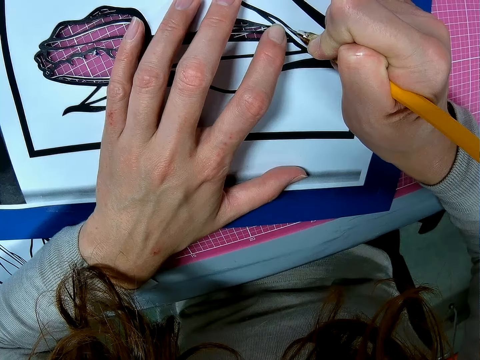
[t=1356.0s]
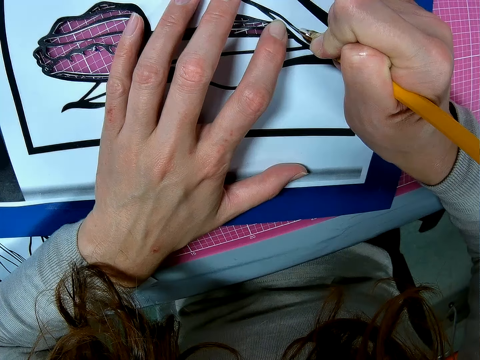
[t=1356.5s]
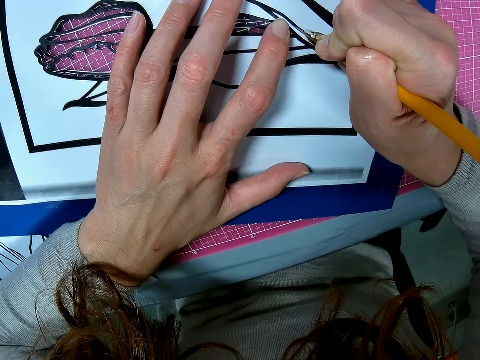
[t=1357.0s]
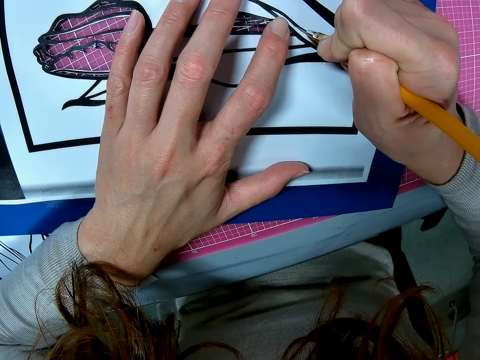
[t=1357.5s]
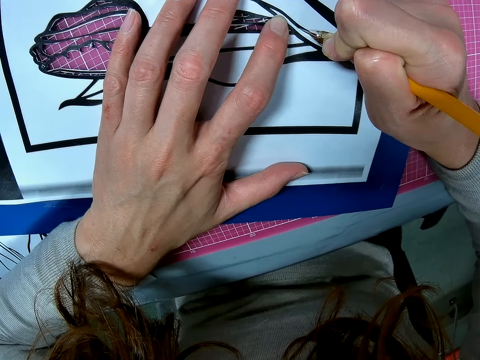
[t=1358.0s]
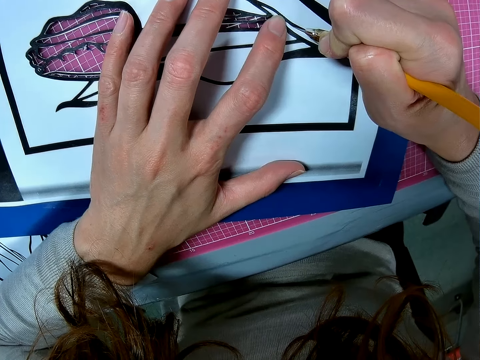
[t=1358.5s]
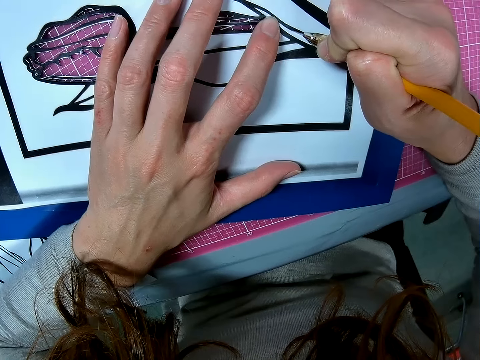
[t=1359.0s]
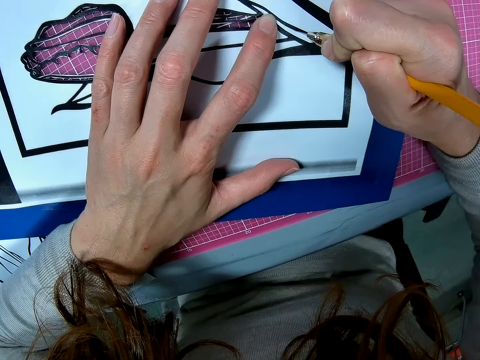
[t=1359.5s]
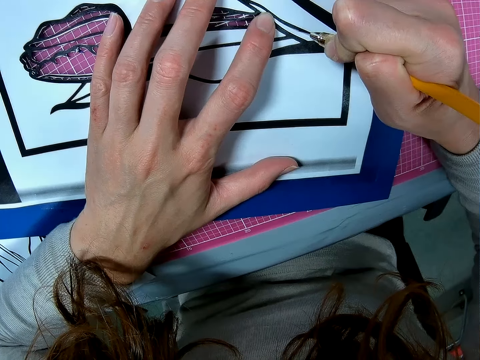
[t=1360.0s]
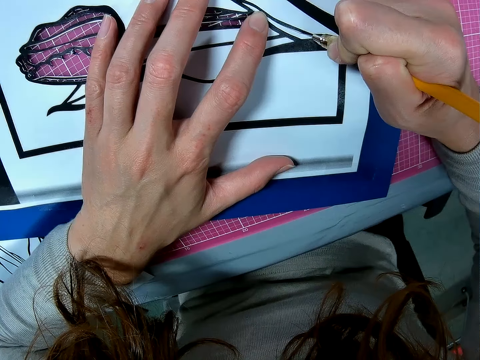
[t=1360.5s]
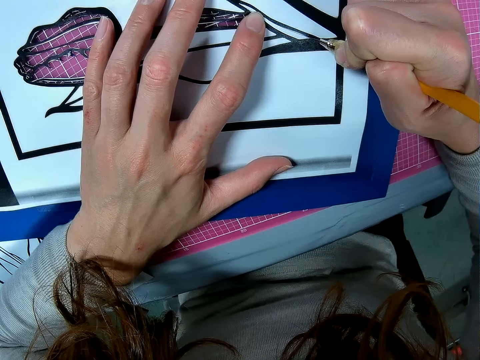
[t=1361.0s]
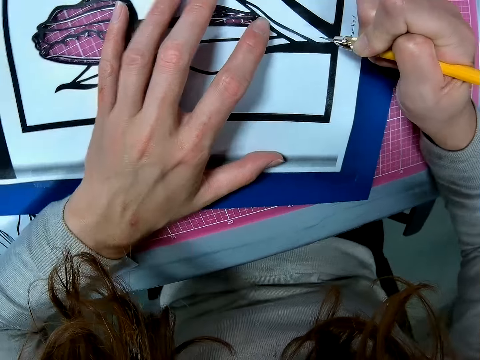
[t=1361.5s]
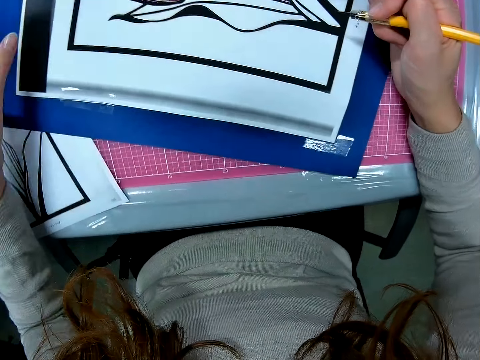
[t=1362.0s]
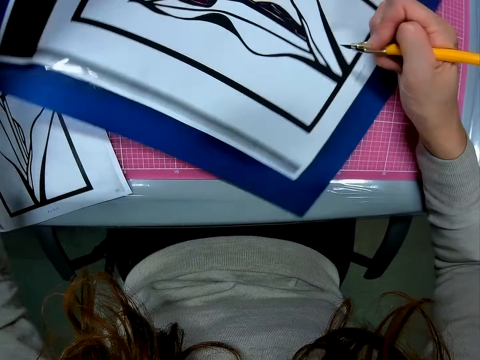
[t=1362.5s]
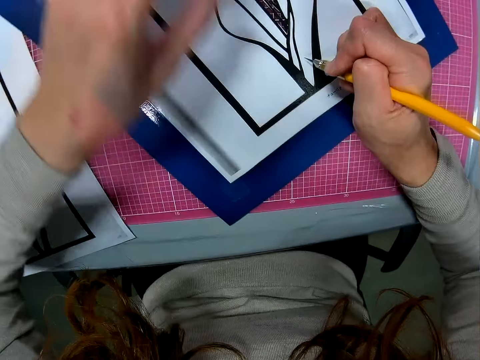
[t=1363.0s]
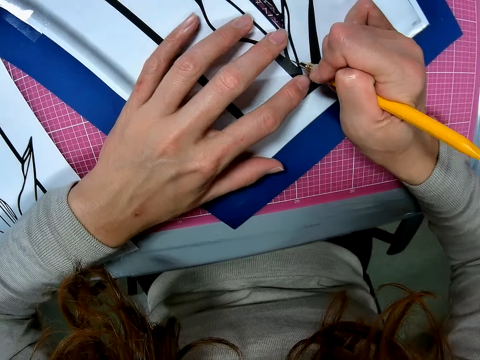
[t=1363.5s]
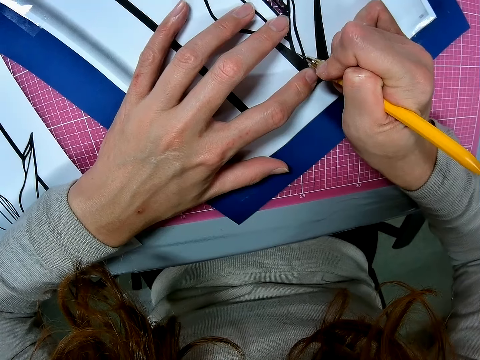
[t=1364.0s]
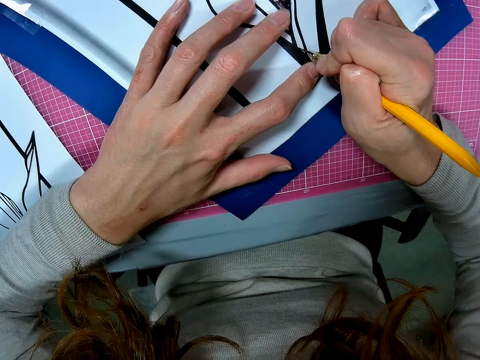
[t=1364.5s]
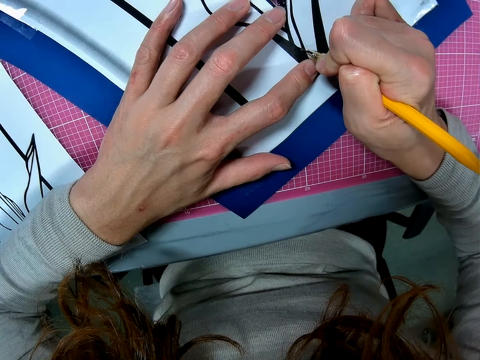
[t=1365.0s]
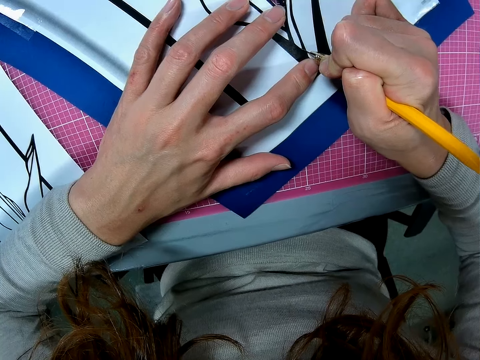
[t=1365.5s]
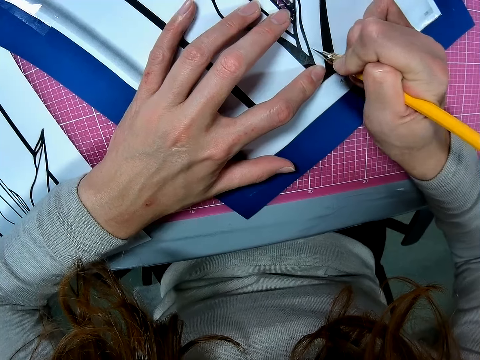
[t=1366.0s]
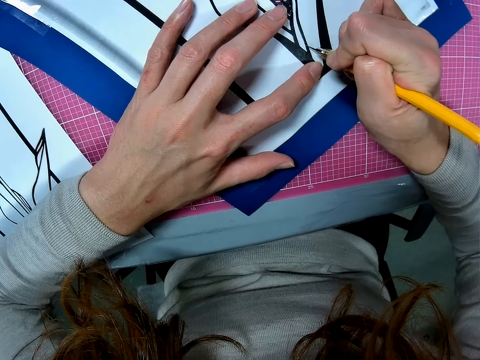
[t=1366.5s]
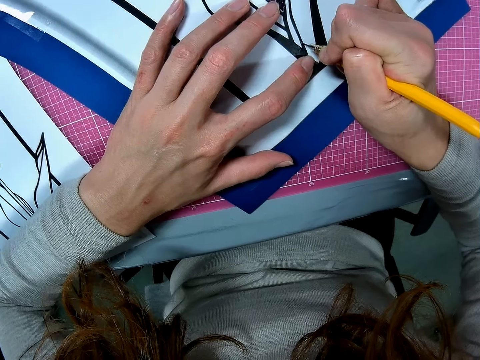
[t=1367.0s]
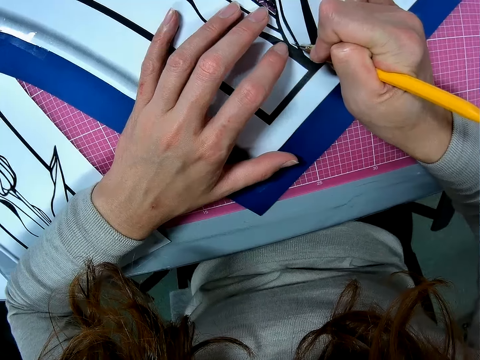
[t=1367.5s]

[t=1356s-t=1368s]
The camera wearer rotates the paperboard. They adjust the paper on the table. They continue cutting the paper with the scalpel.

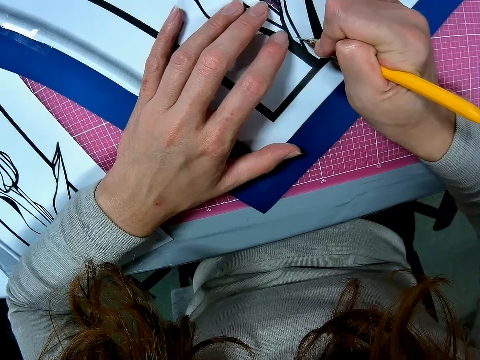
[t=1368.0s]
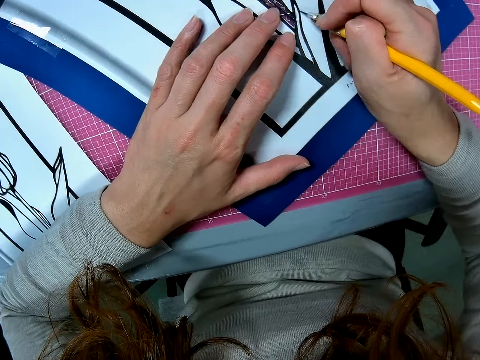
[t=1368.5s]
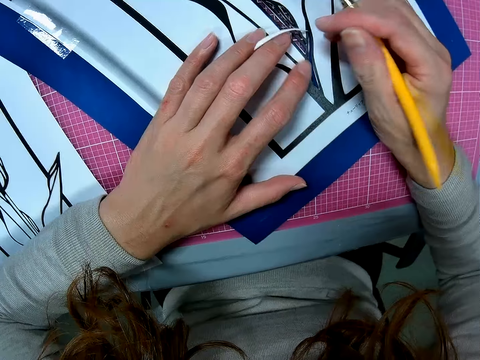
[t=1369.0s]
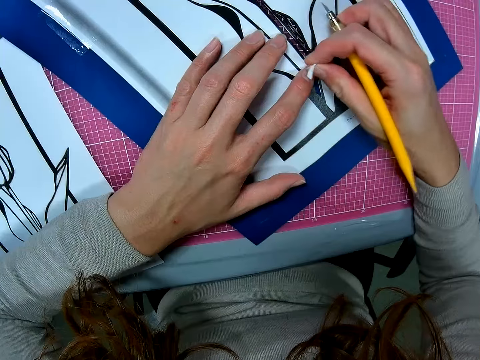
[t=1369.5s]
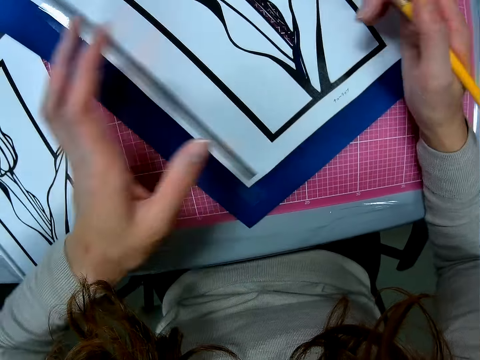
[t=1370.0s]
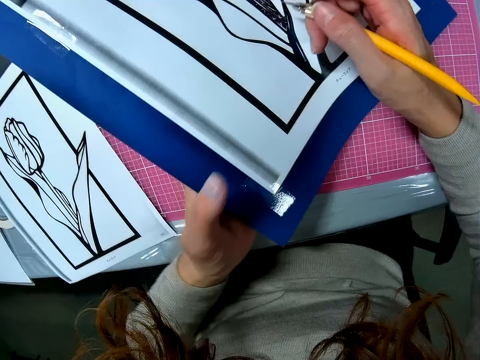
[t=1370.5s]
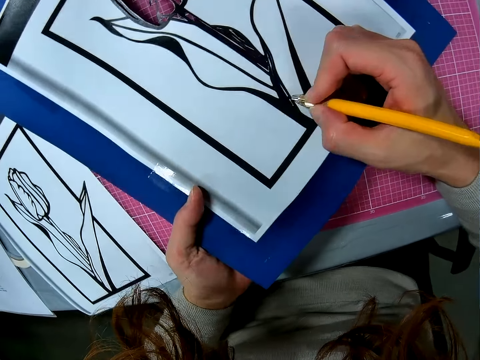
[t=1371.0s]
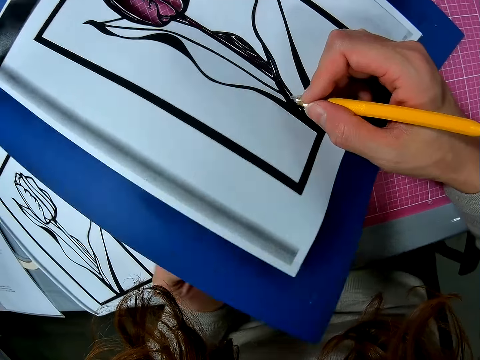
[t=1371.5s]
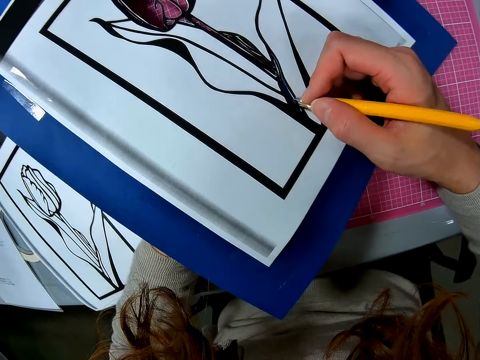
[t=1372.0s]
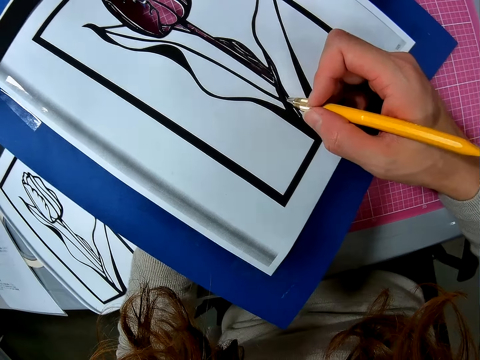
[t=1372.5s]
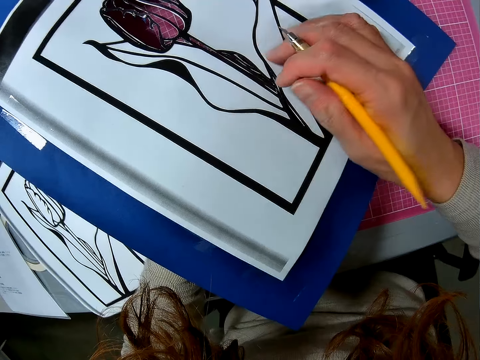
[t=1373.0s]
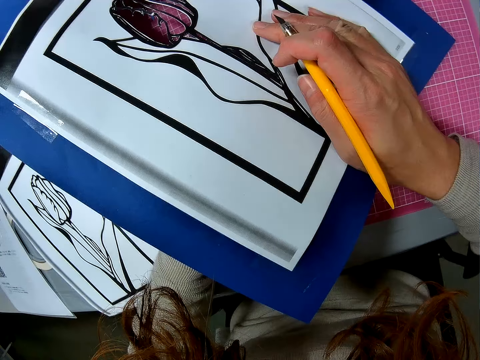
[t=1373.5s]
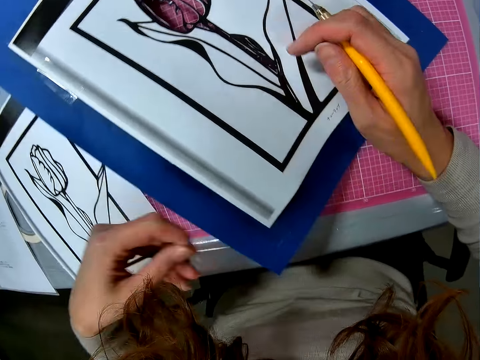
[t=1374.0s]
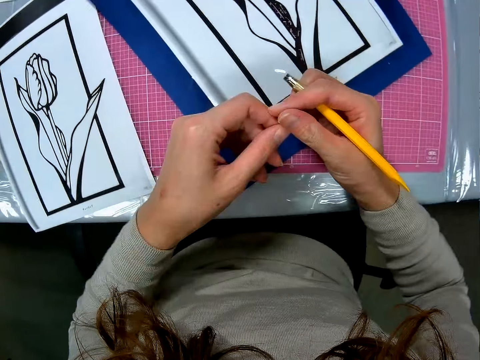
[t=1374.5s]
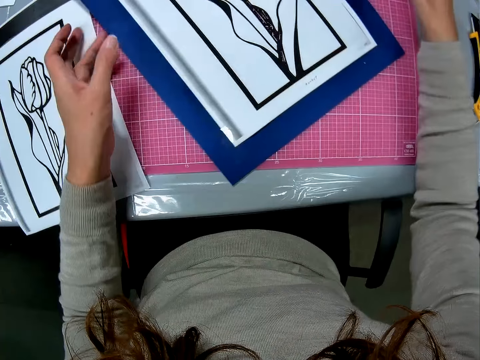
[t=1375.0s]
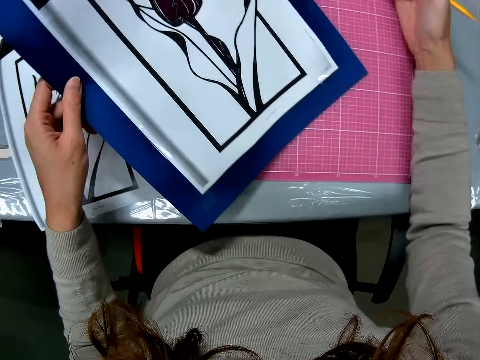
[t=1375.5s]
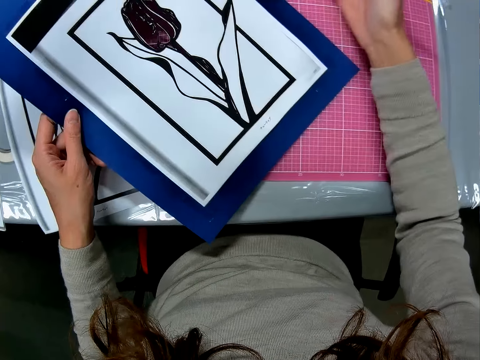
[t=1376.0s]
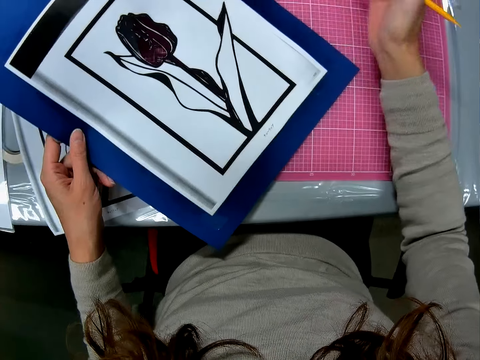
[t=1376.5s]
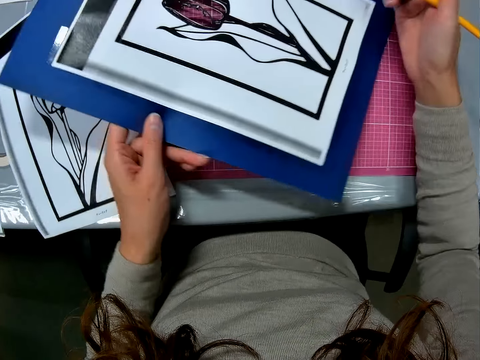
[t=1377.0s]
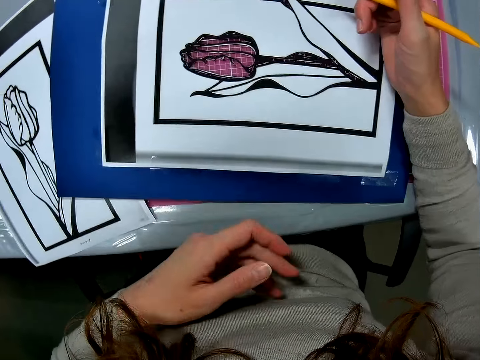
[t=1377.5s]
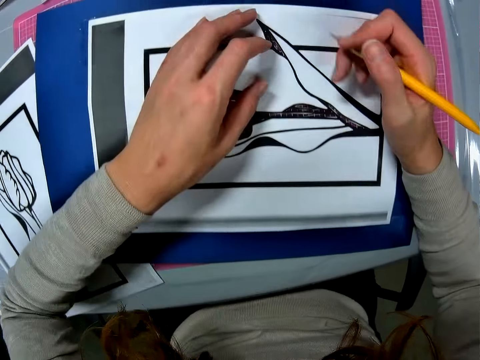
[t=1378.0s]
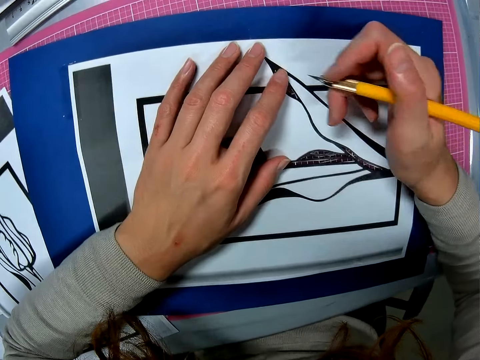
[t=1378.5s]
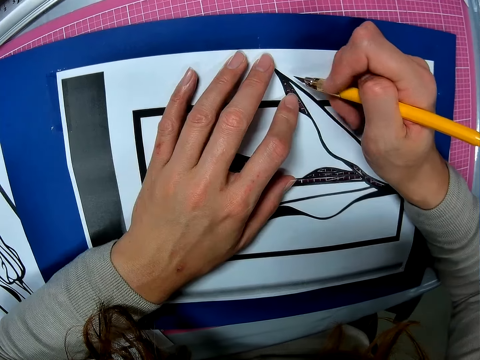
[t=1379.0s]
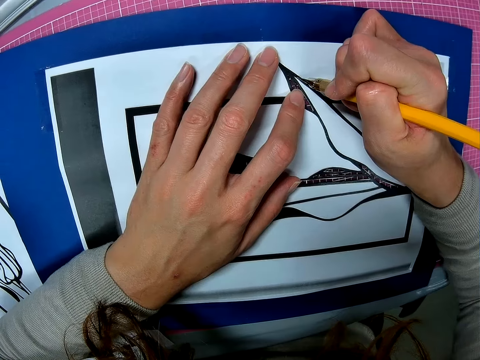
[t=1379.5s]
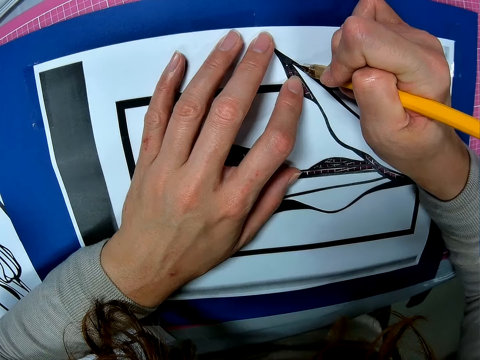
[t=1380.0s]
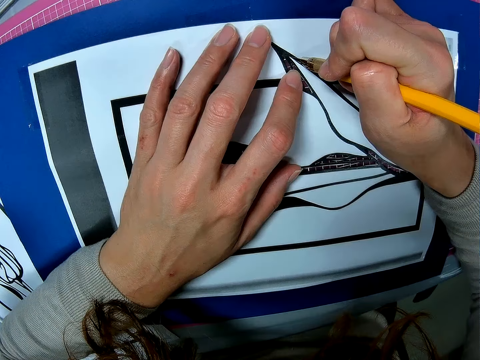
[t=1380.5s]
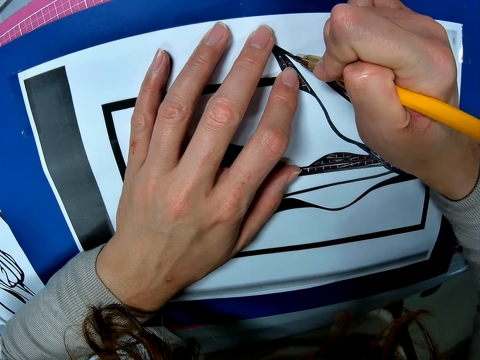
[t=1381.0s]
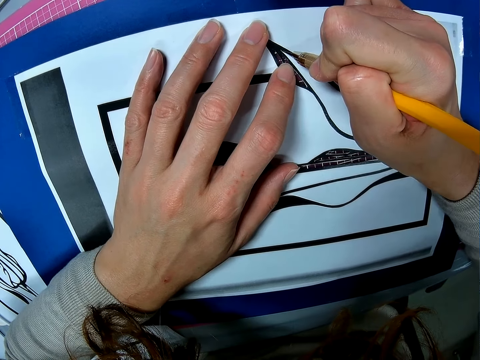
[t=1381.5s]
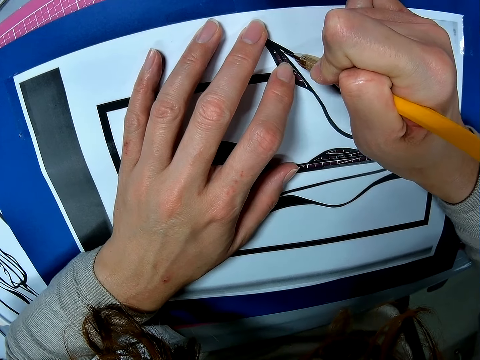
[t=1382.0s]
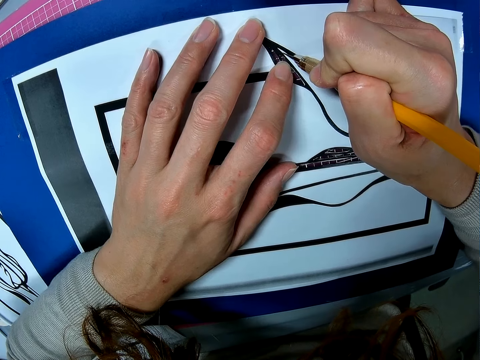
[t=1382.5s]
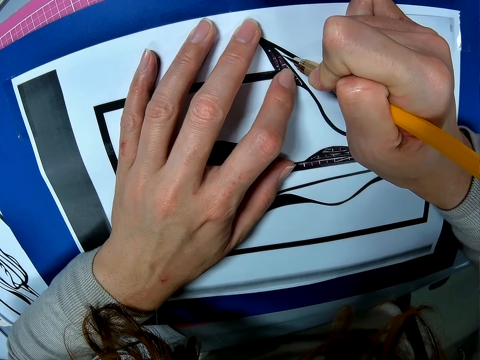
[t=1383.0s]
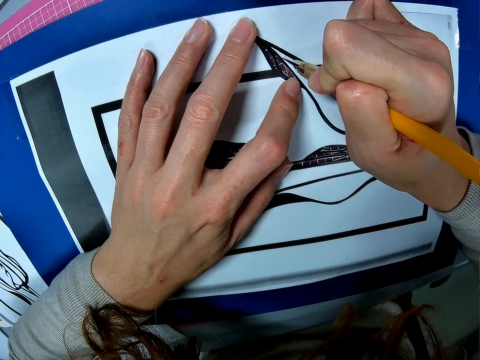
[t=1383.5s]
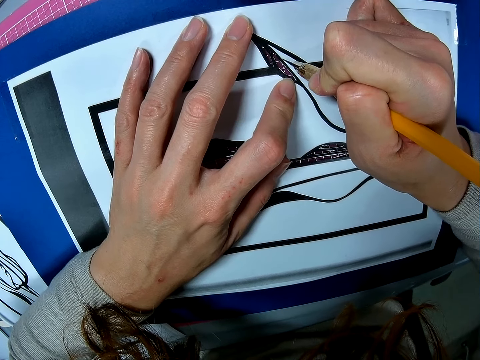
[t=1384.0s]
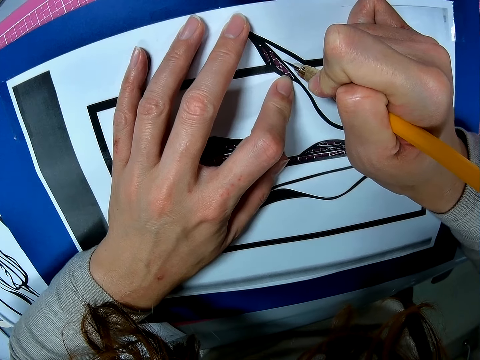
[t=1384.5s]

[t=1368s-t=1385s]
The camera wearer removes a cut piece of paper from the card stock, puts down the piece of paper on a cutting mat and adjusts the card stock. She places her left hand underneath the paper. She removes another cut piece of paper from the card stock, puts down the piece of paper on the cutting mat and picks up the card stock. She dusts the table with her right hand. She places the card stock on the cutting mat. She adjusts the hobby knife. She cuts the card stock.
